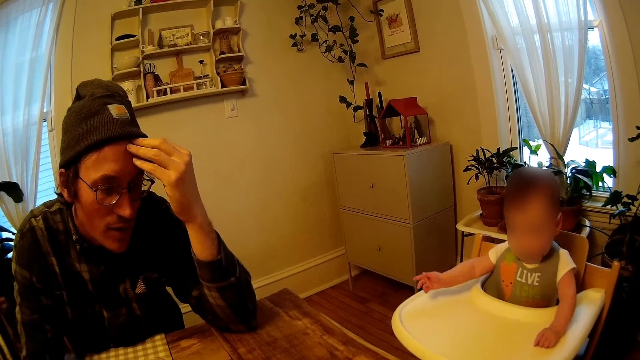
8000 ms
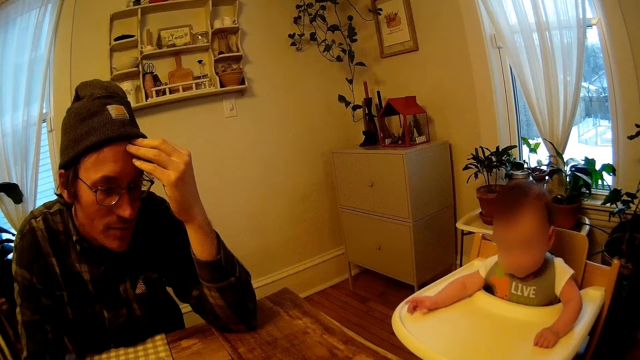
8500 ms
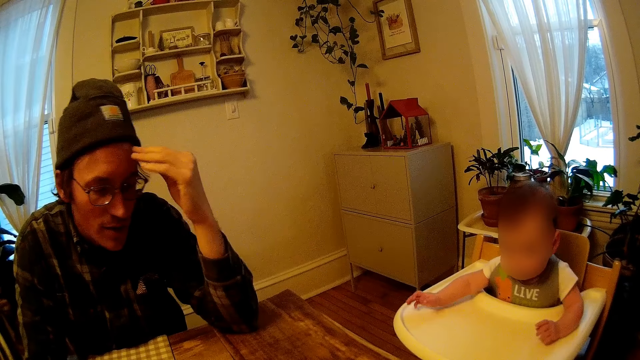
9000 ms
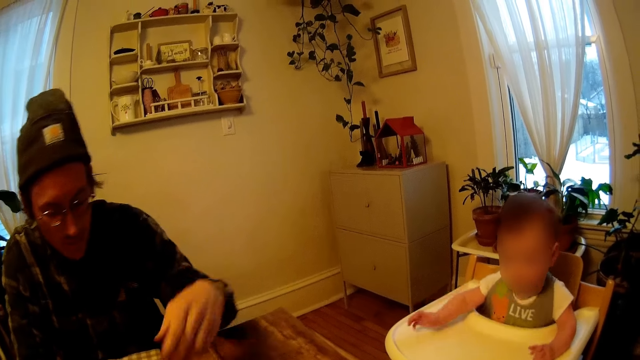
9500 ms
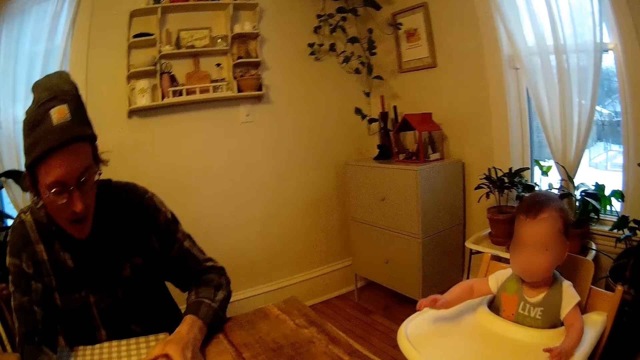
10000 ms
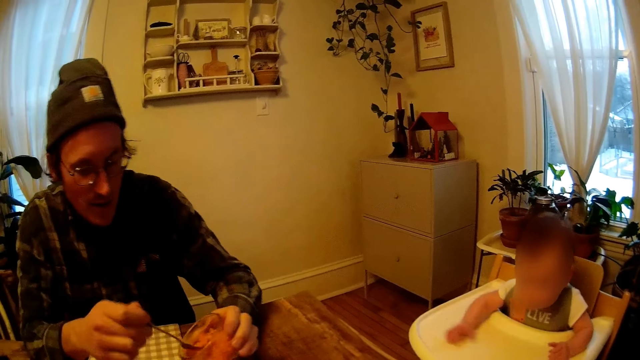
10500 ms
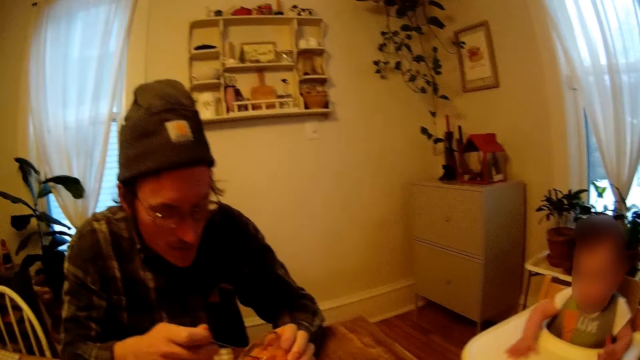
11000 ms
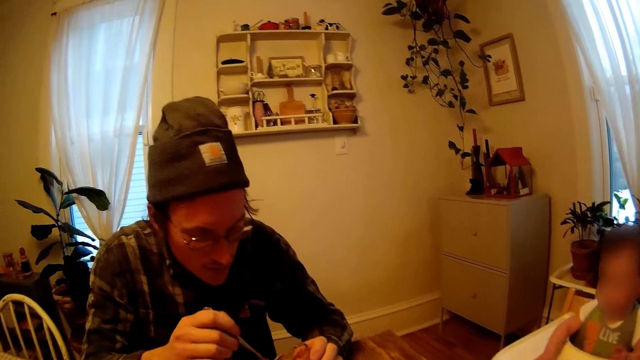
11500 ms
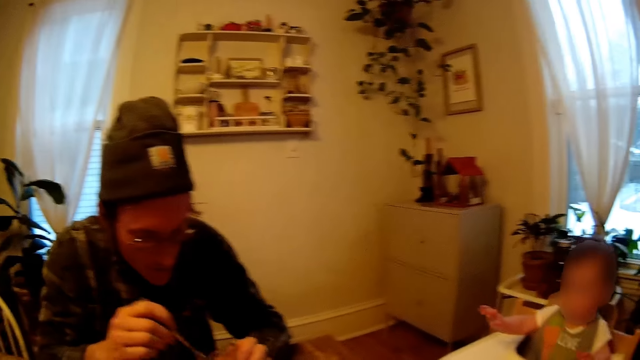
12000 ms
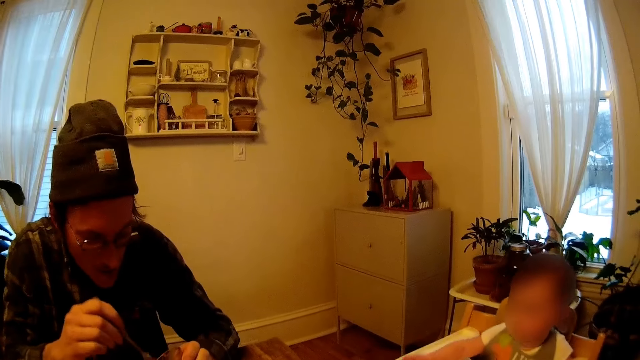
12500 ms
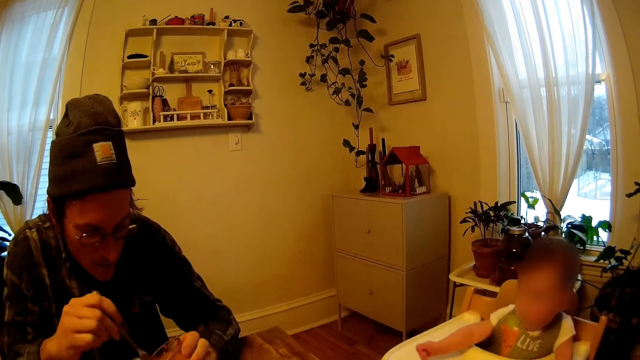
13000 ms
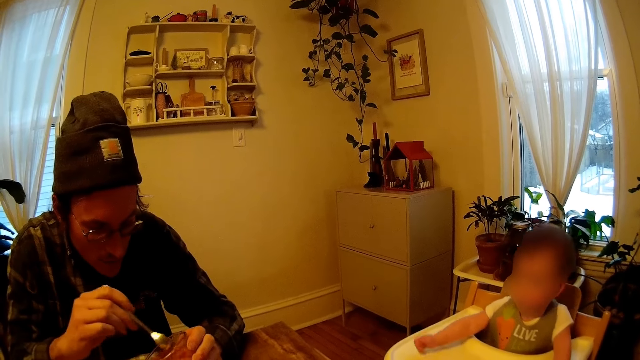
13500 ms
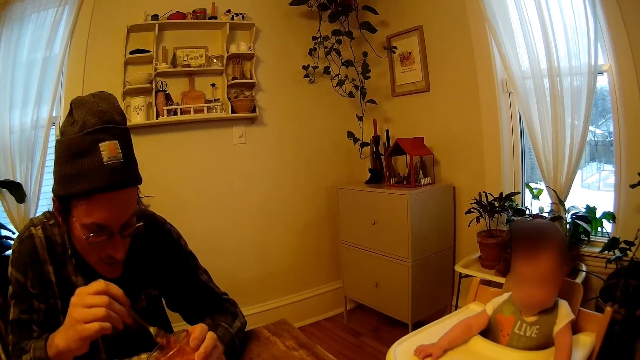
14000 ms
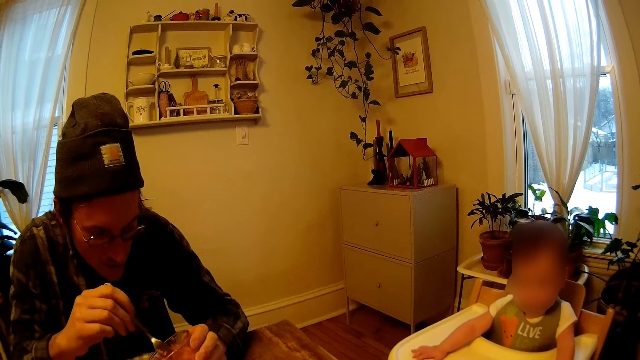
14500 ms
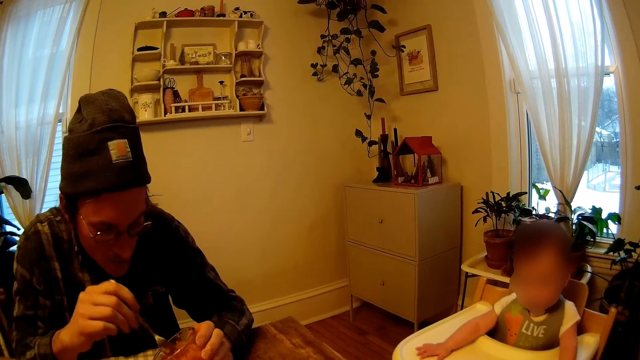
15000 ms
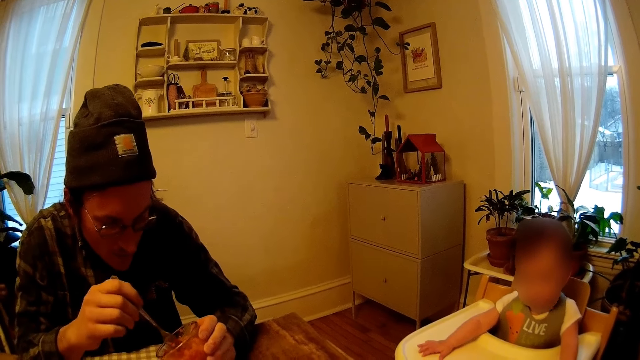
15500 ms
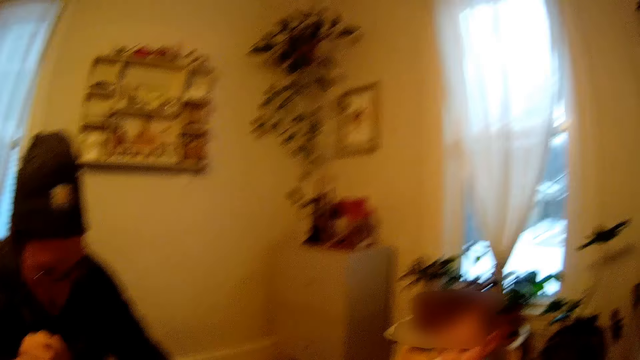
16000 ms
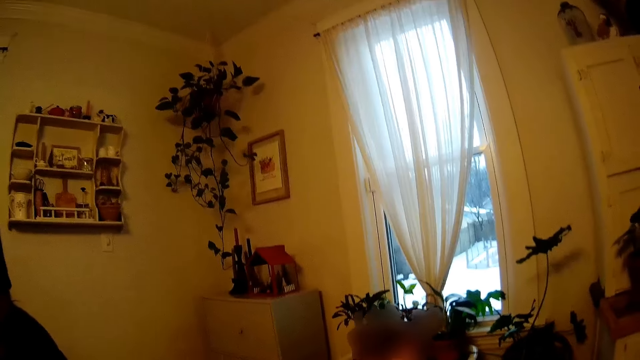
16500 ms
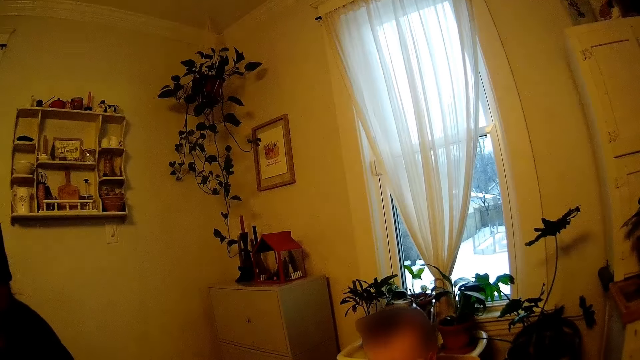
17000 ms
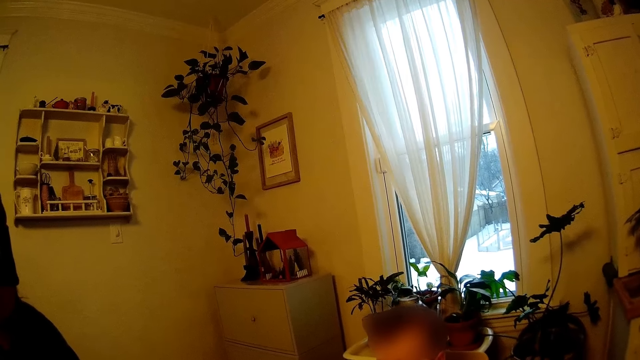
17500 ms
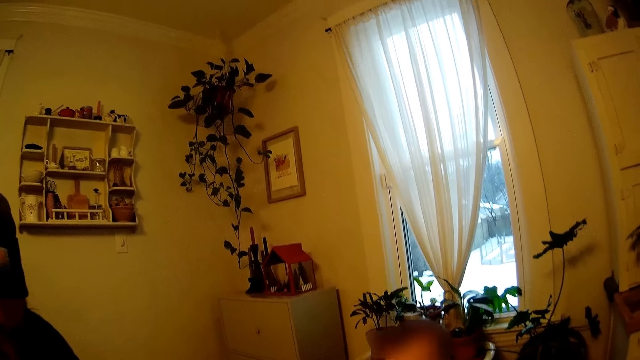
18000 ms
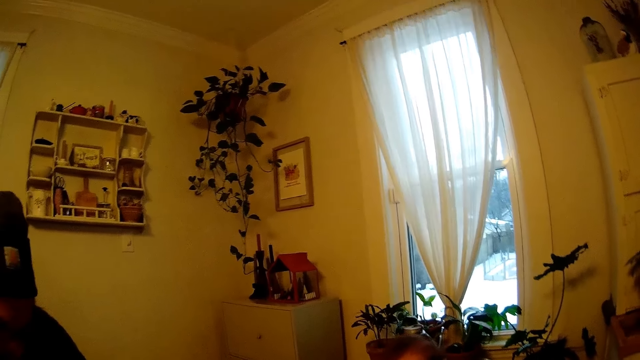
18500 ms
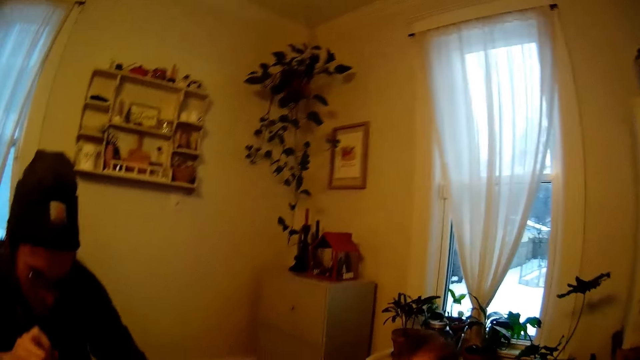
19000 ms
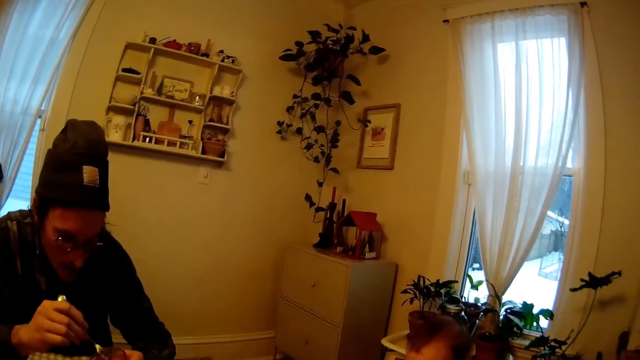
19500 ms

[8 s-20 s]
A man takes his left hand down. A baby moves around. The man picks up a dish on the table. The man holds a spoon and cup in his right and left hand respectively. The man mixes food in the cup in his left hand with the spoon in his right hand.

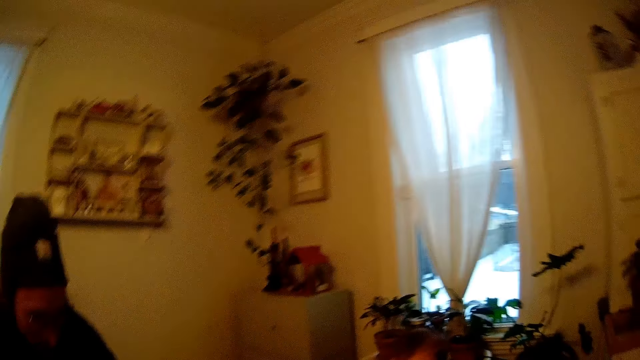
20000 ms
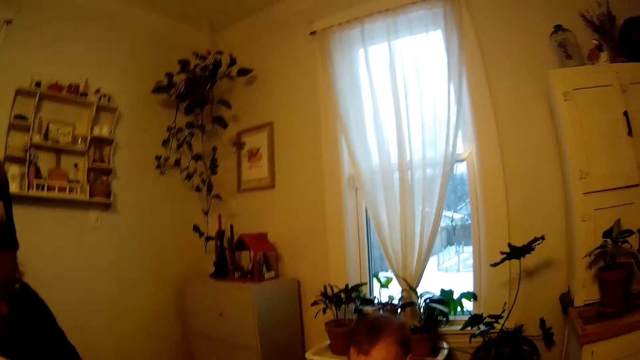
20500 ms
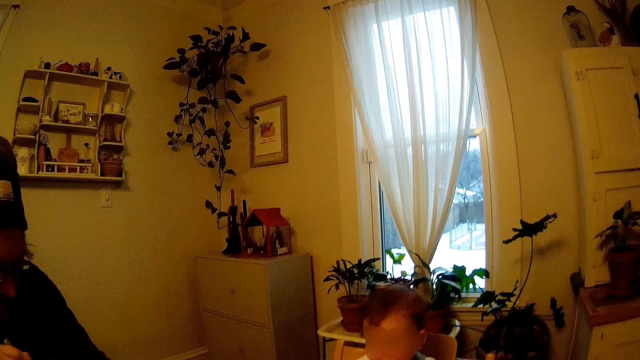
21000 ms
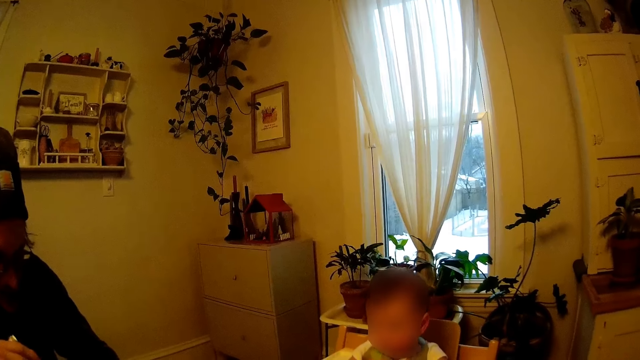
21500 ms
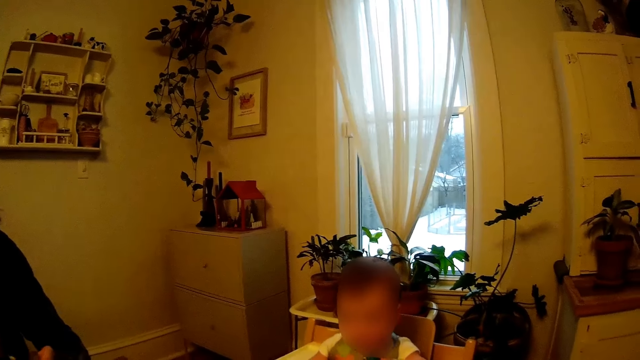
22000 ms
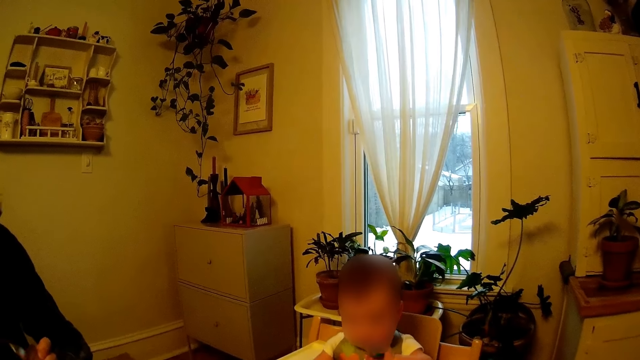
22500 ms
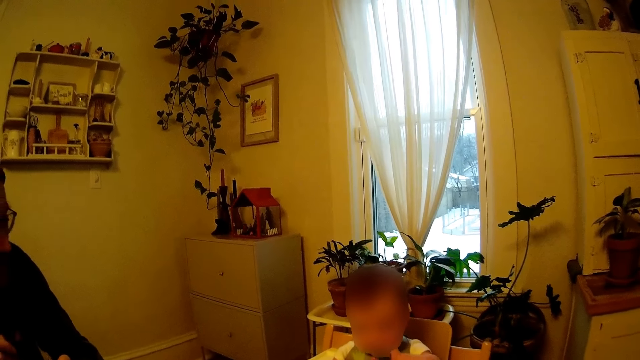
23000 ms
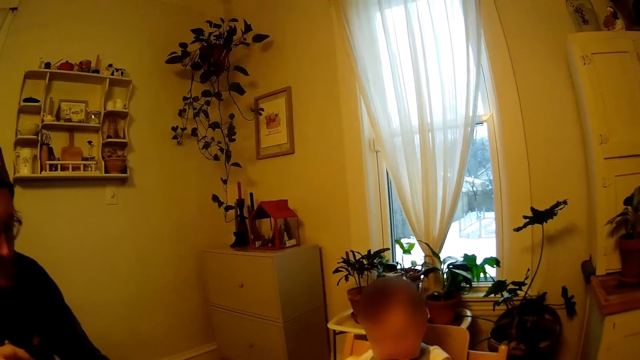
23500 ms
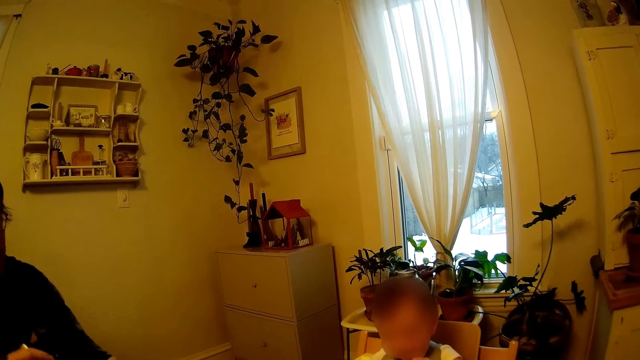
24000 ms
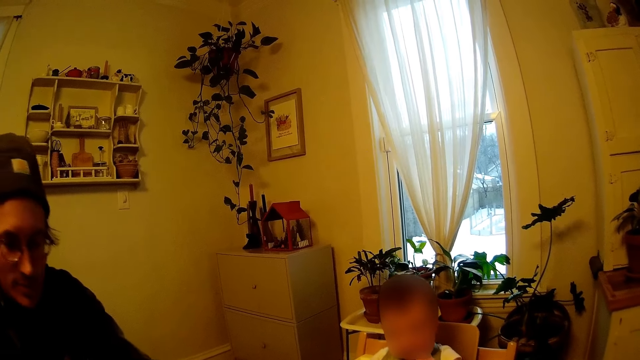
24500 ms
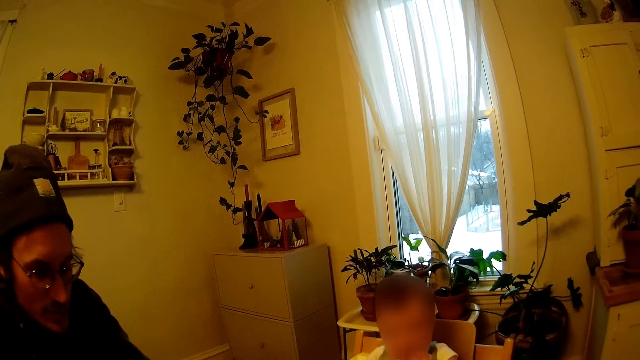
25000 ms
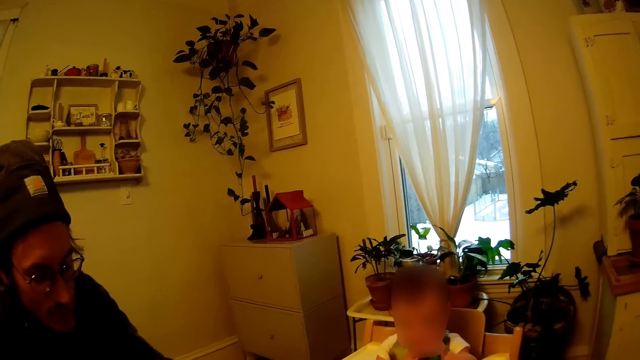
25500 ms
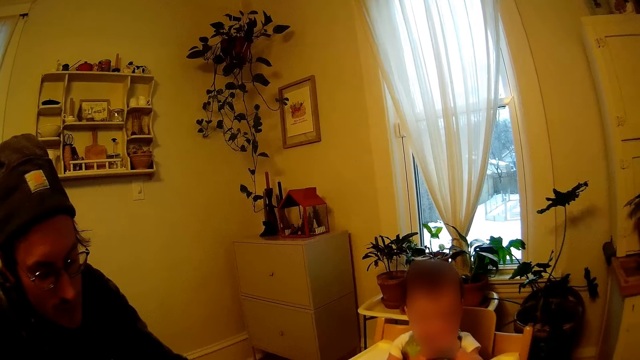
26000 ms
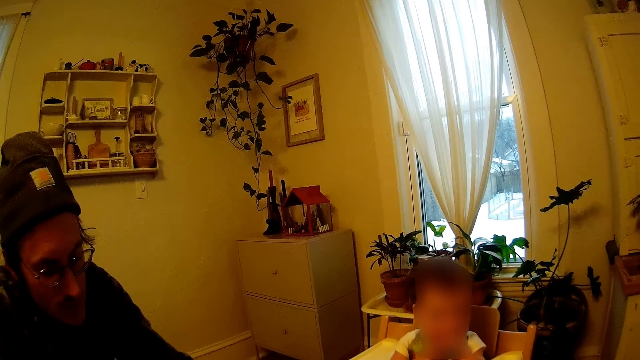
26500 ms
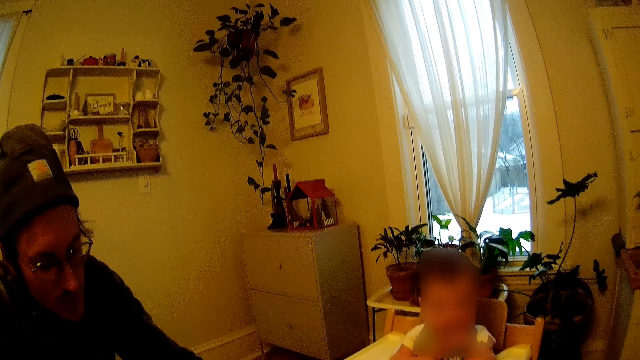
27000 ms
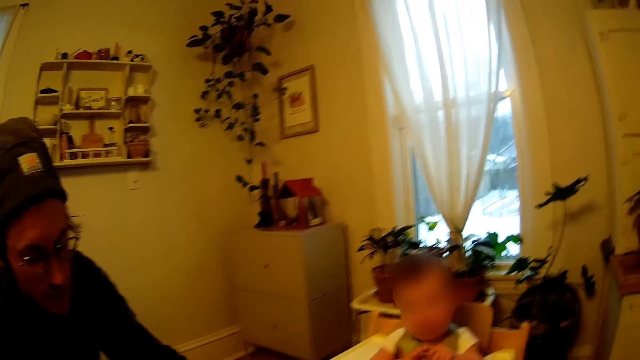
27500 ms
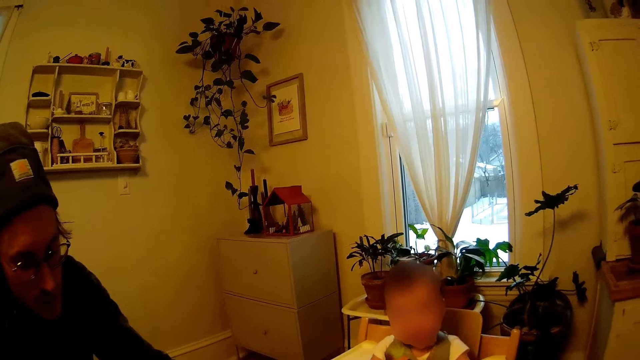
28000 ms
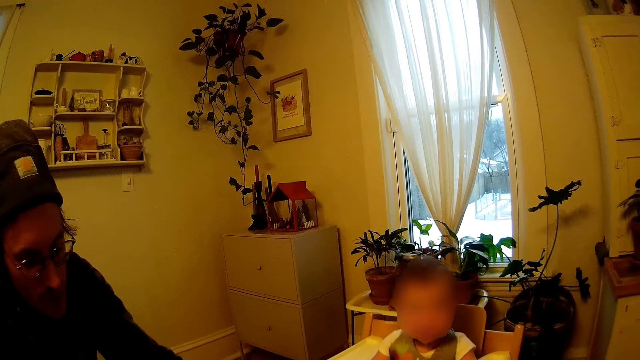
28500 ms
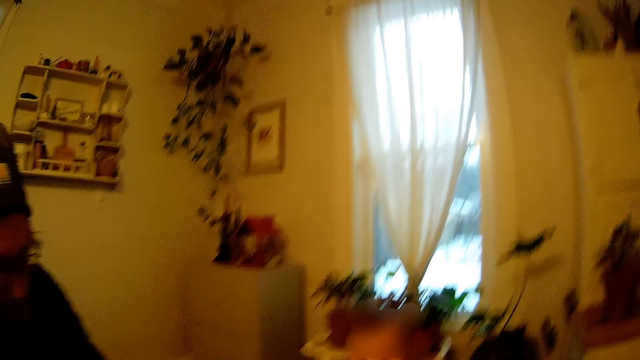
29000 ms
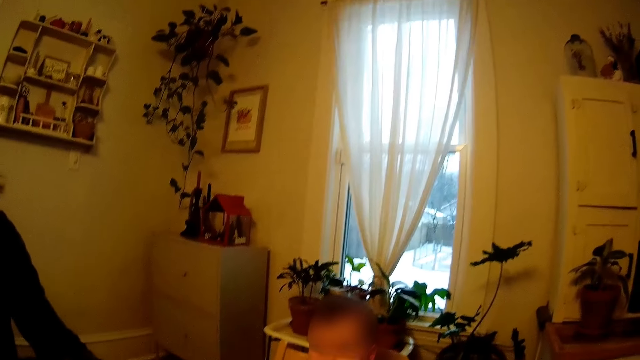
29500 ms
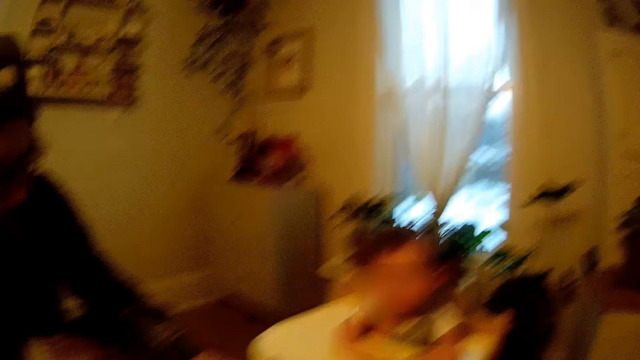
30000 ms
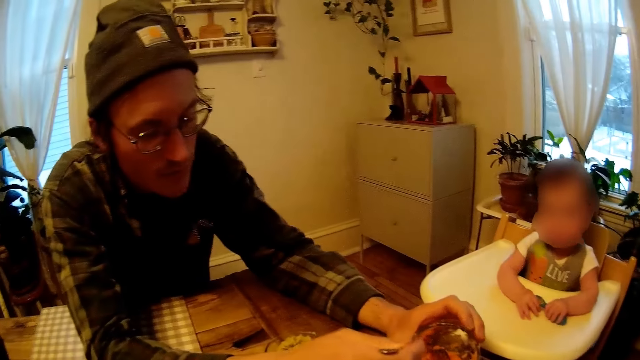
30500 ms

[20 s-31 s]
A man moves around. A baby moves hands.
